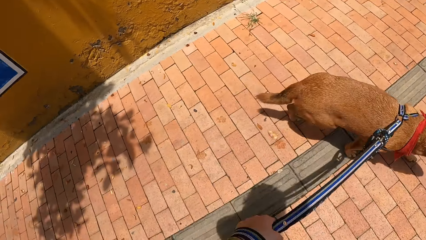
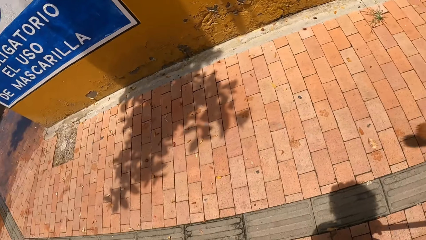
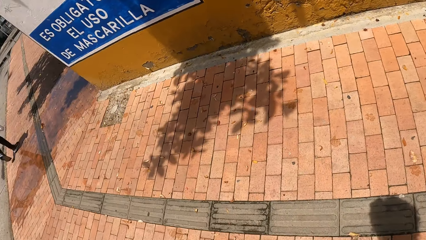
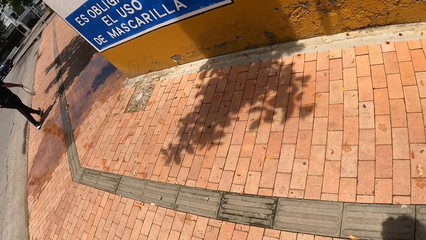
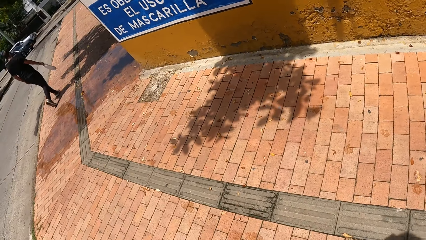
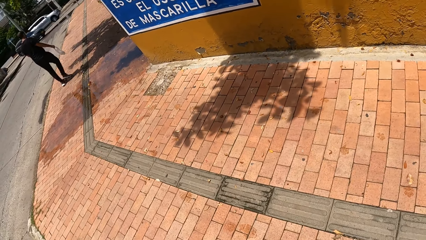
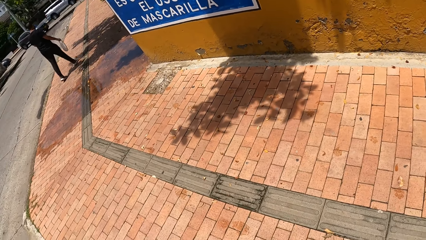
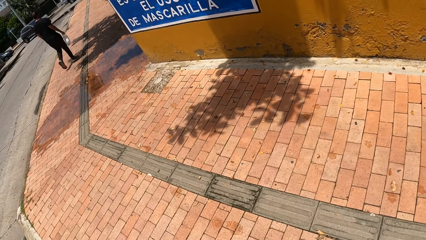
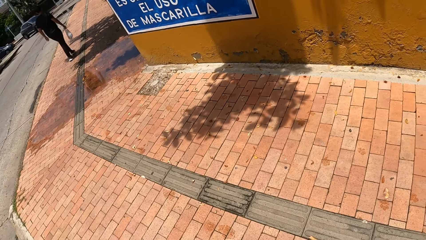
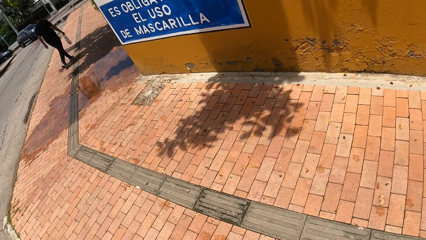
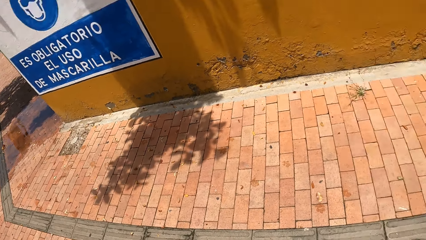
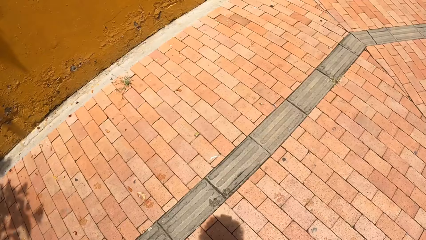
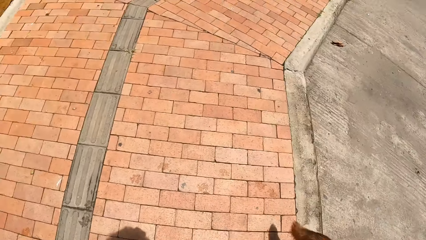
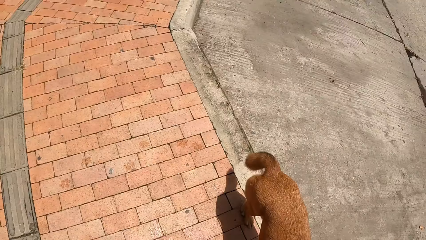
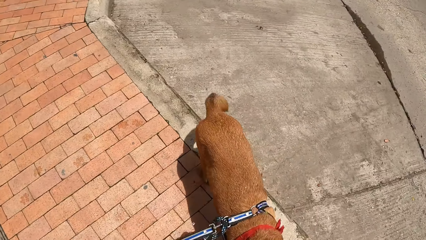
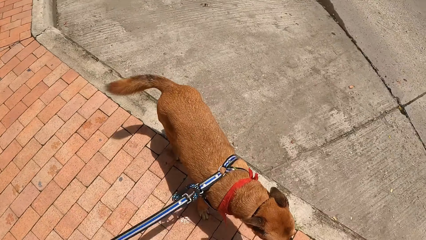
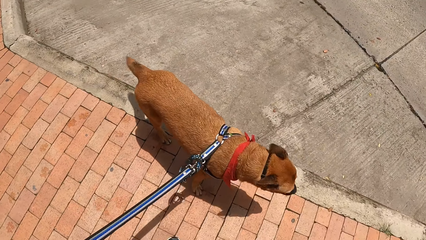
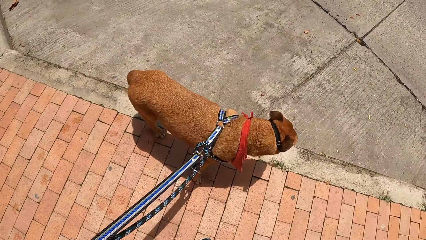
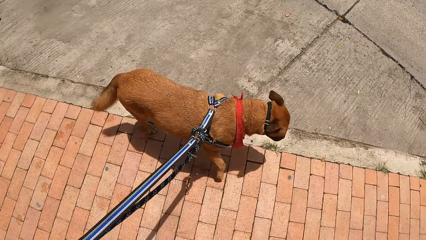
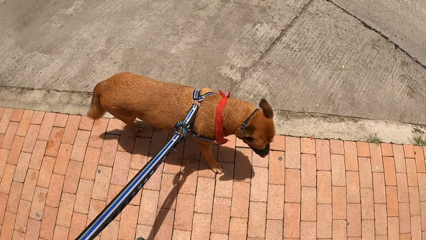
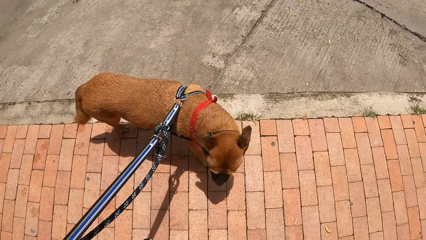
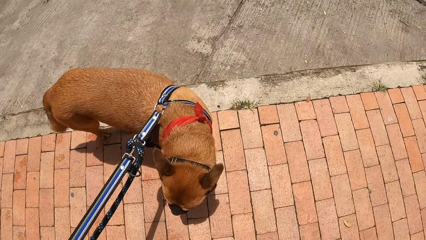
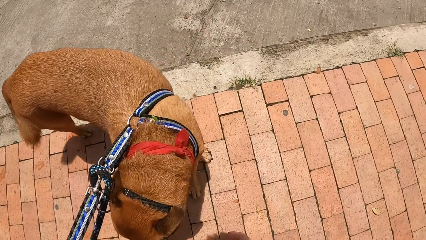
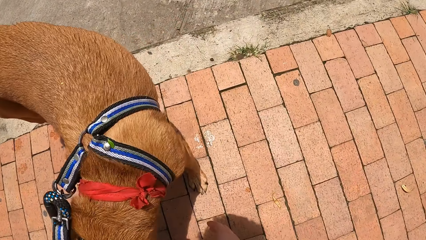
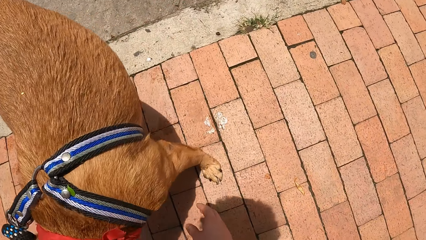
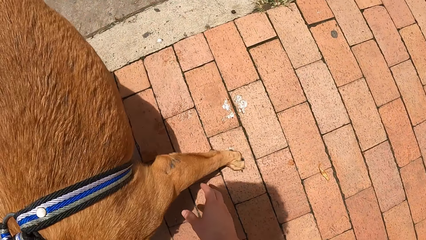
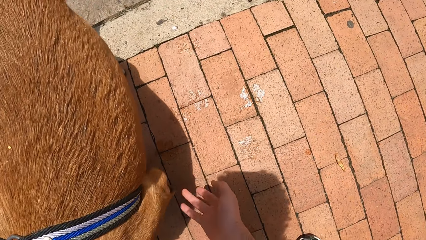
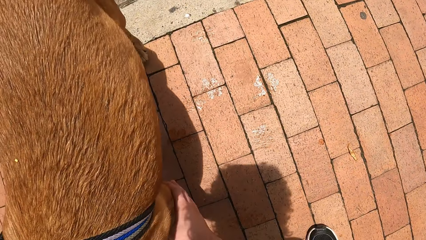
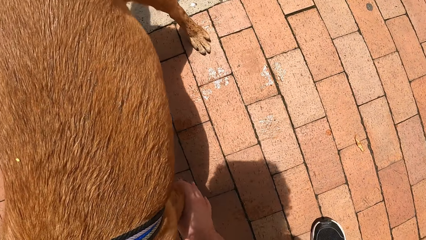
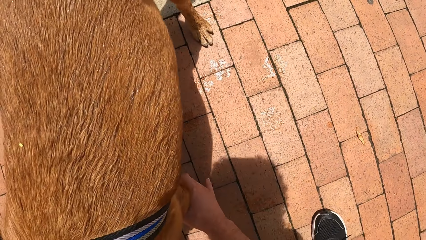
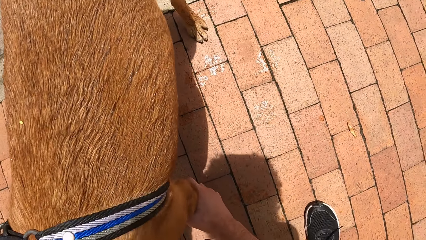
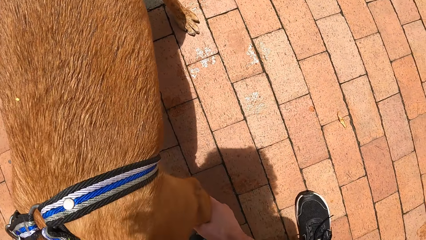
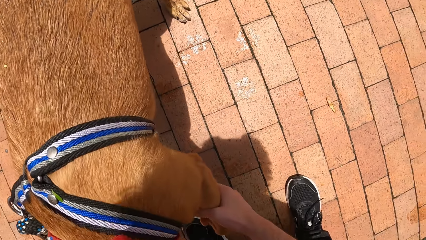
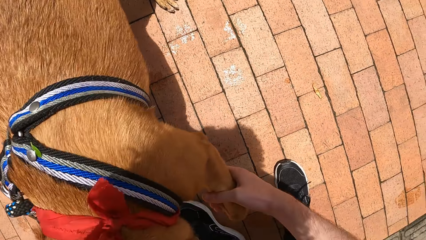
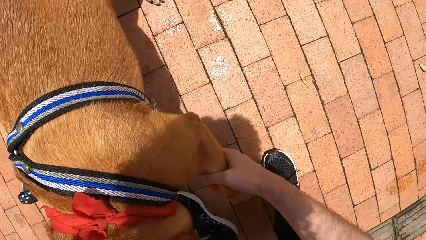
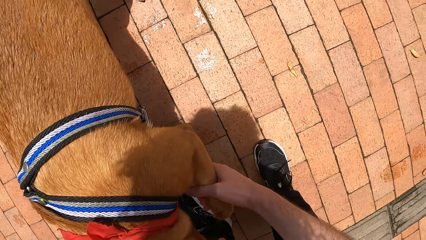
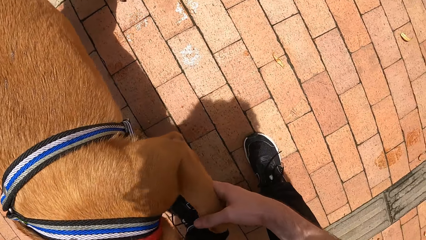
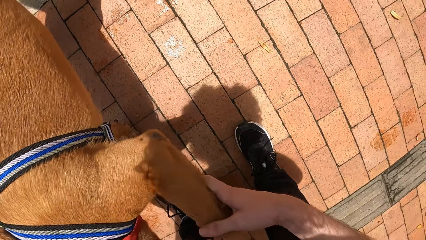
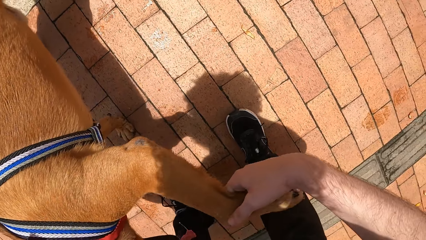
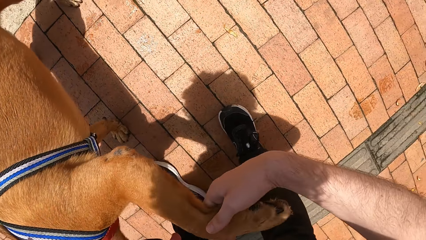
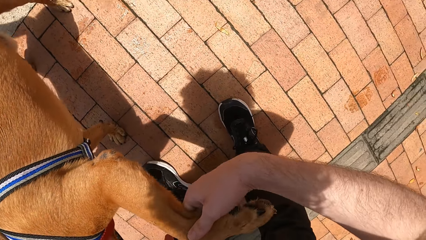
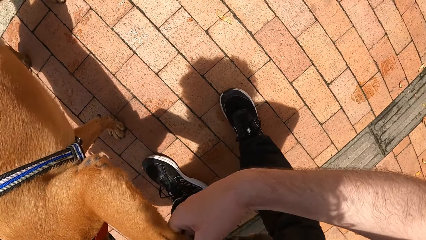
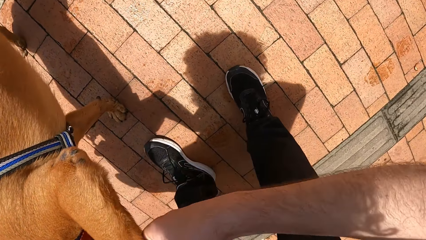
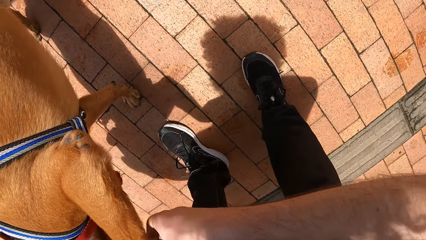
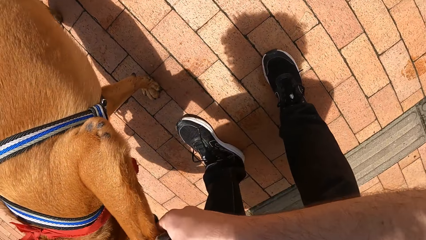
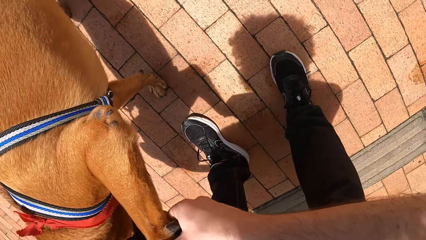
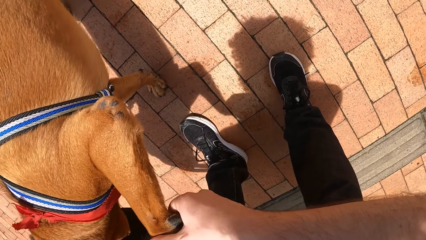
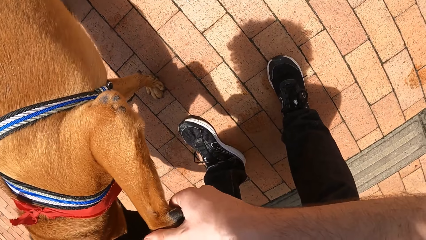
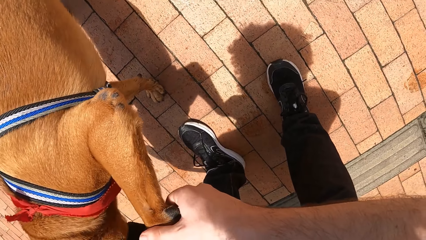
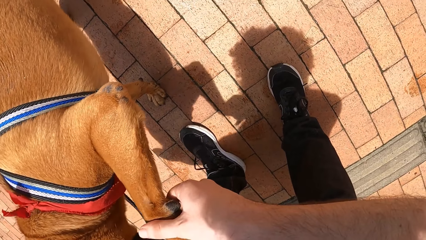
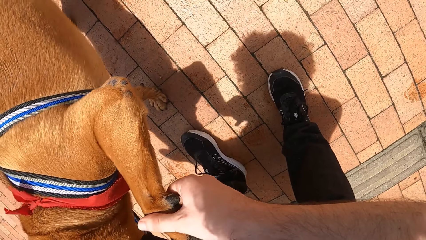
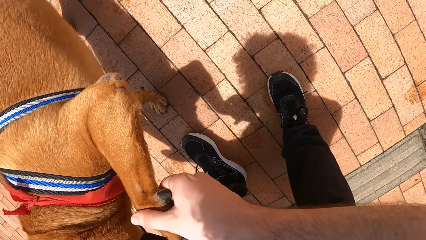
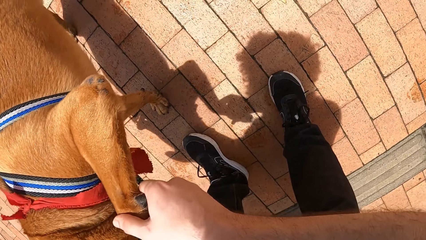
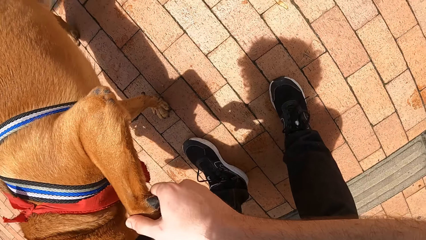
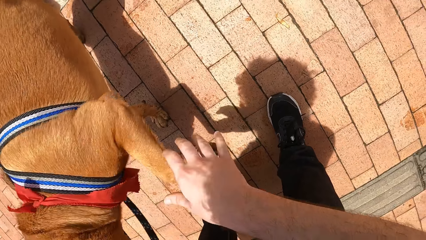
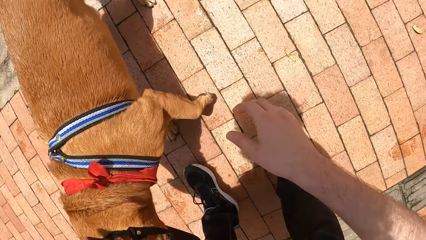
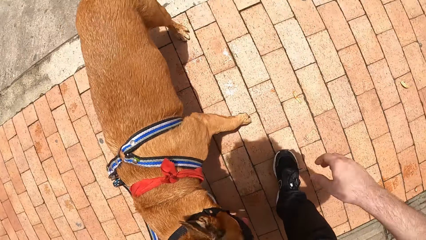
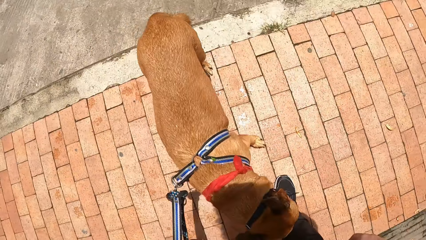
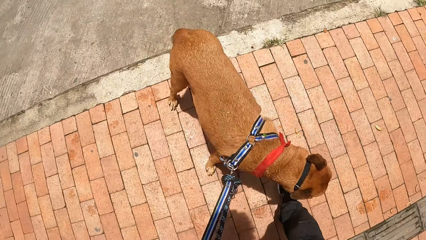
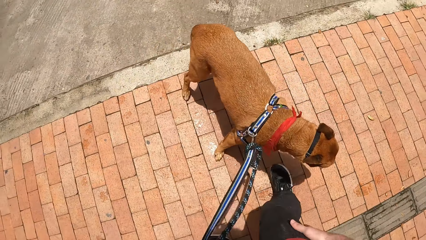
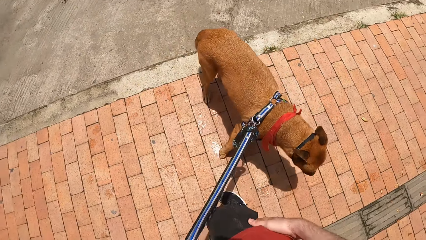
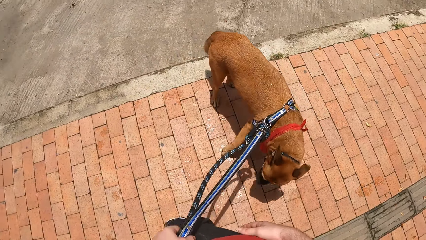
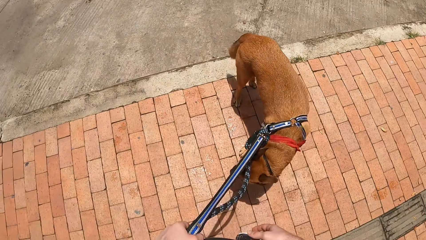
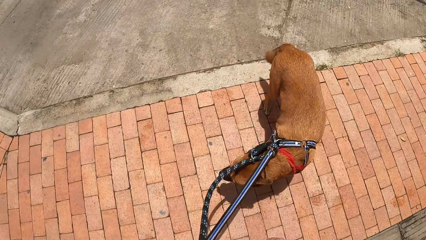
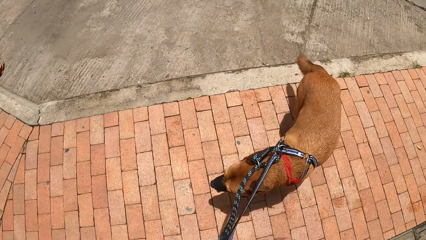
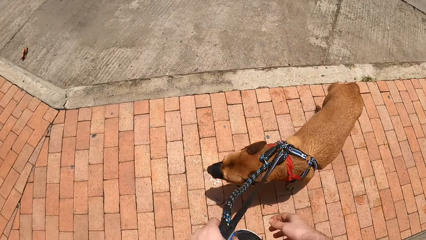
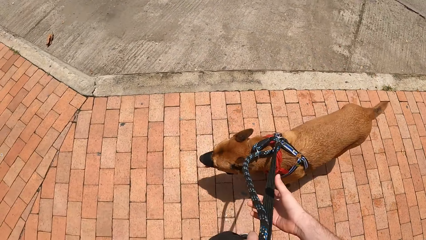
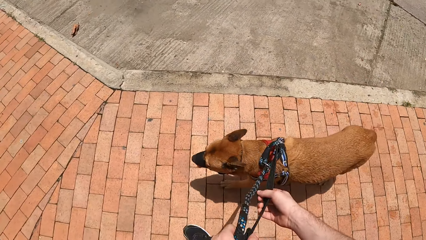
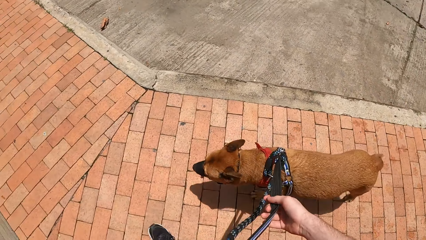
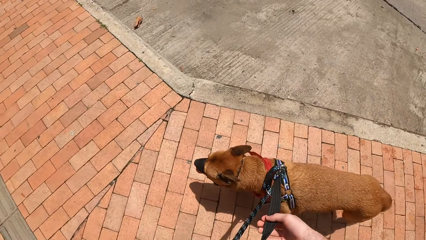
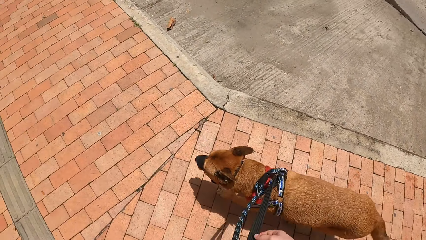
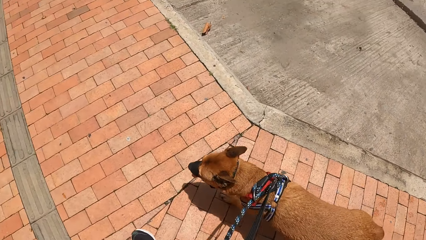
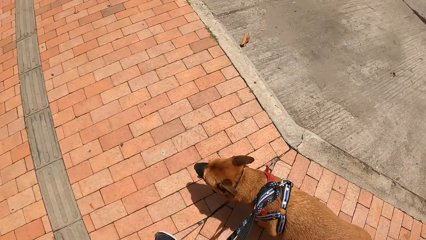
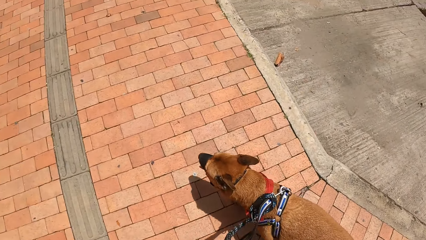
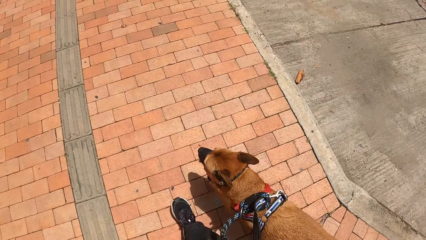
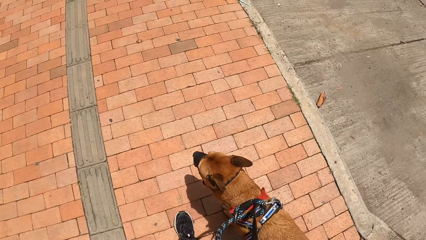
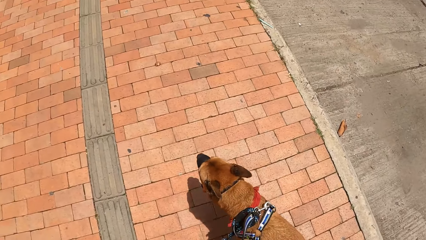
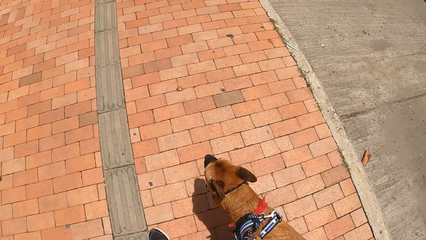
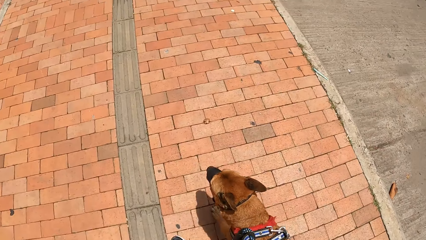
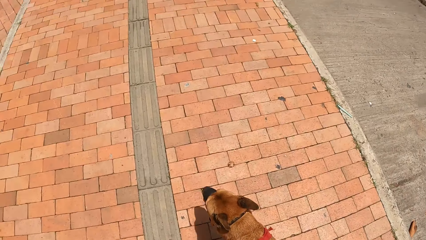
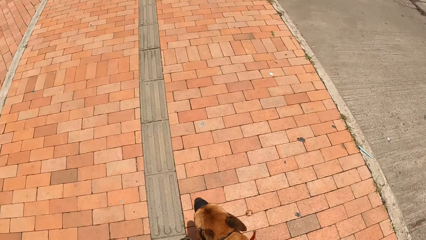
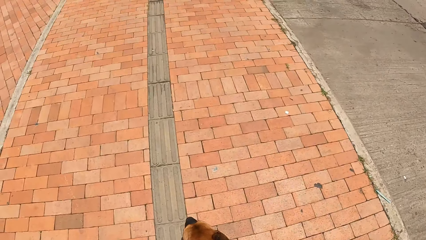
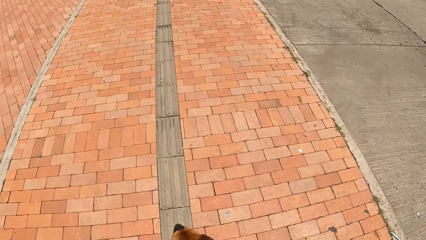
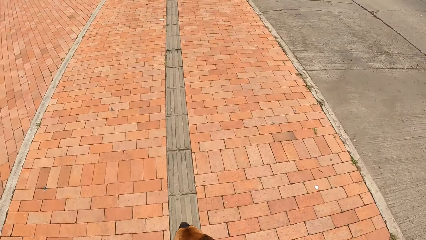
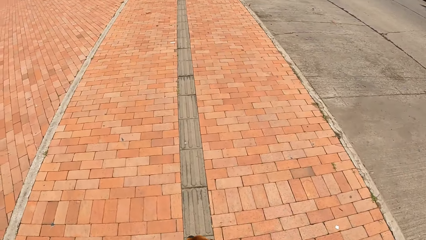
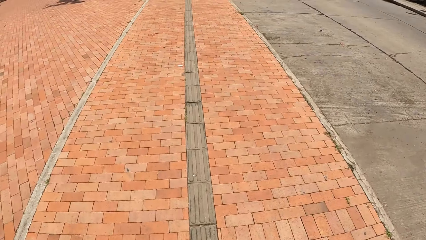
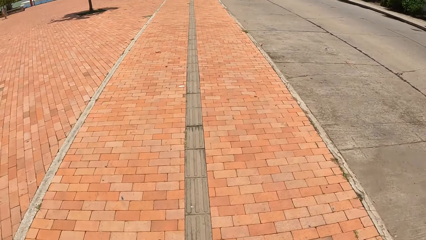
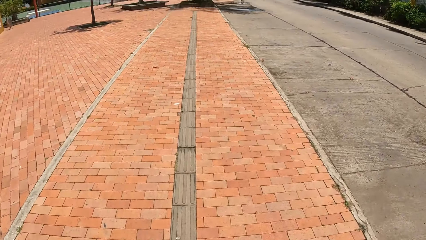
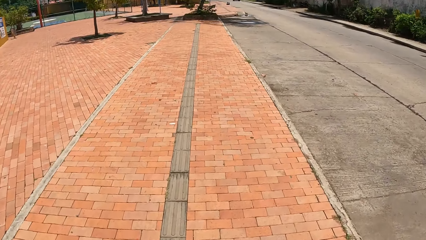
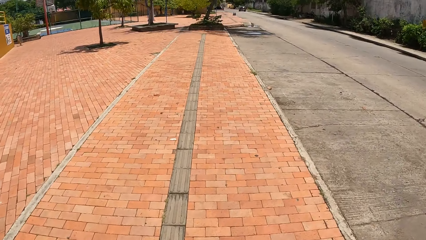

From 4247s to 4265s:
The camera wearer looks around the pavement. They touch a dog and hold the dog's leg. They walk on the pavement.
